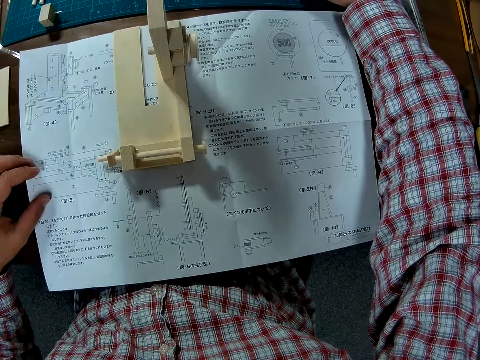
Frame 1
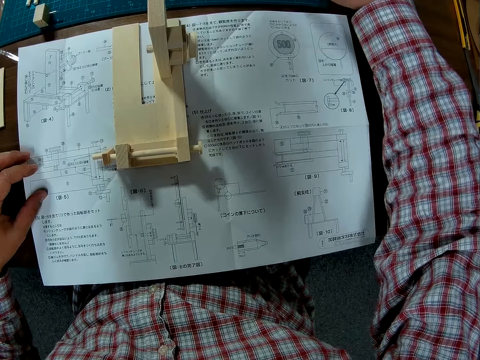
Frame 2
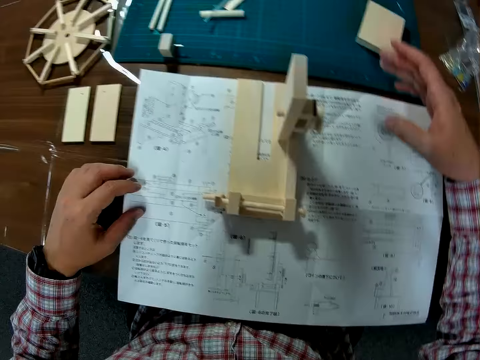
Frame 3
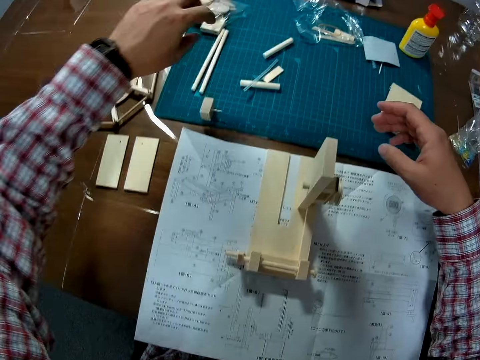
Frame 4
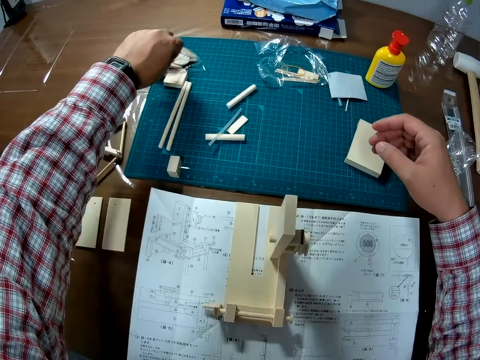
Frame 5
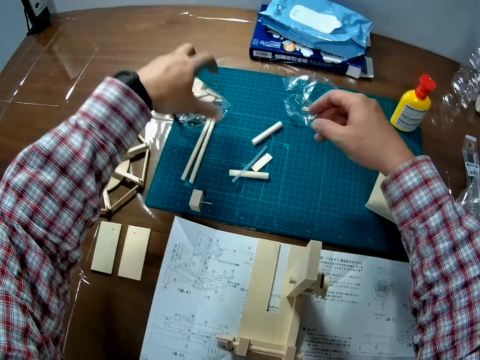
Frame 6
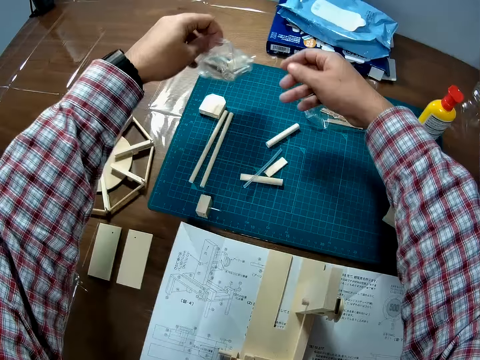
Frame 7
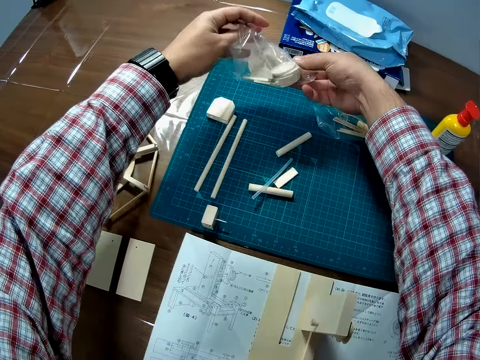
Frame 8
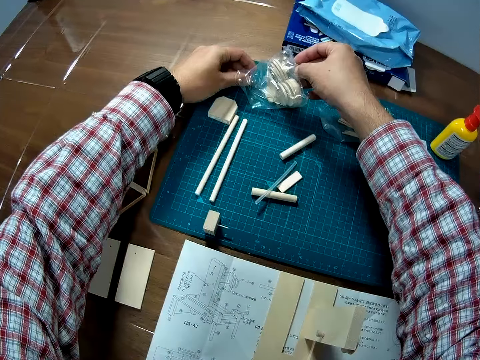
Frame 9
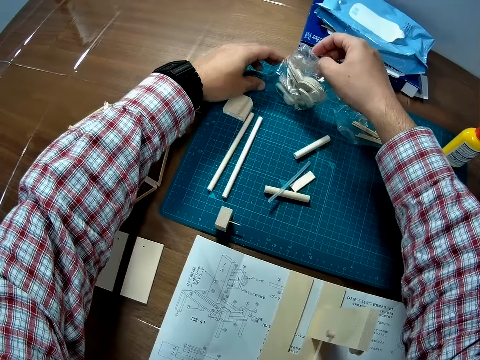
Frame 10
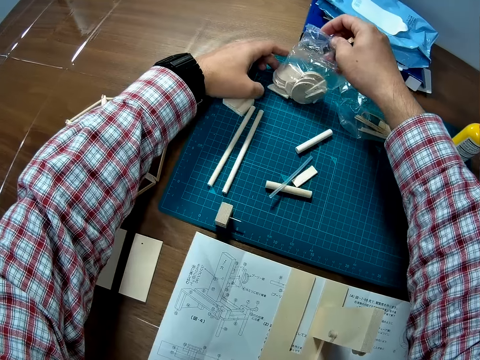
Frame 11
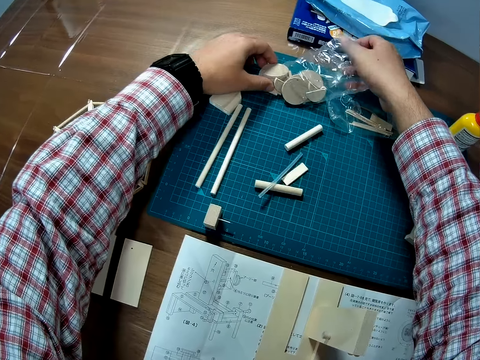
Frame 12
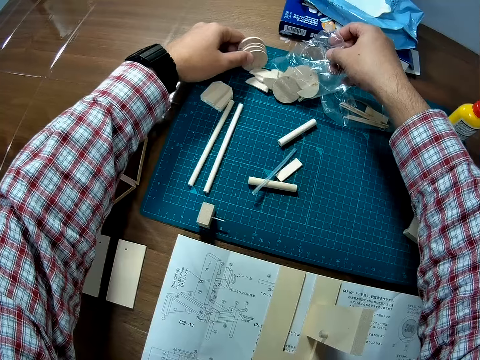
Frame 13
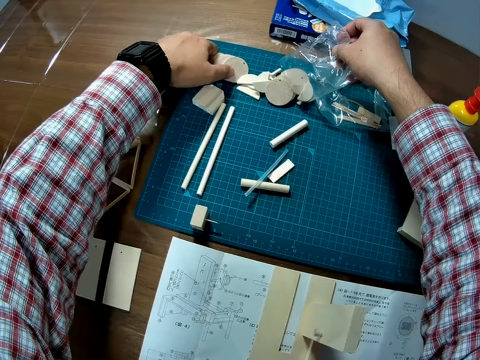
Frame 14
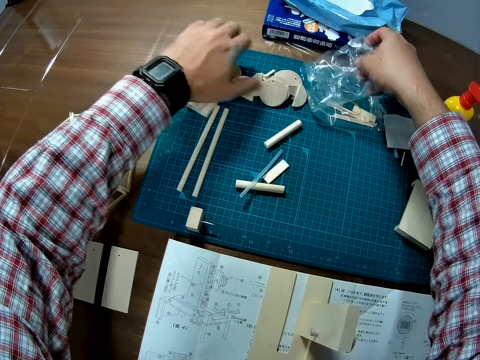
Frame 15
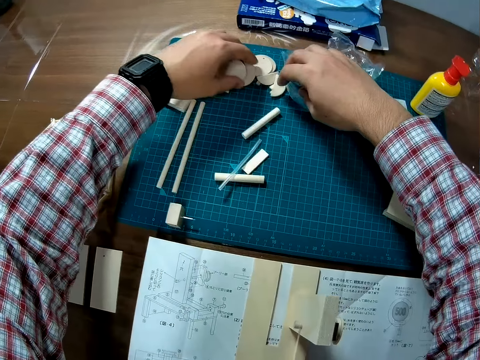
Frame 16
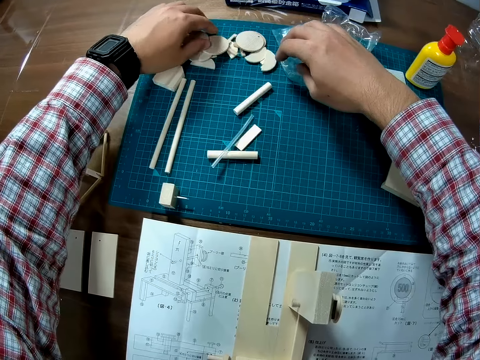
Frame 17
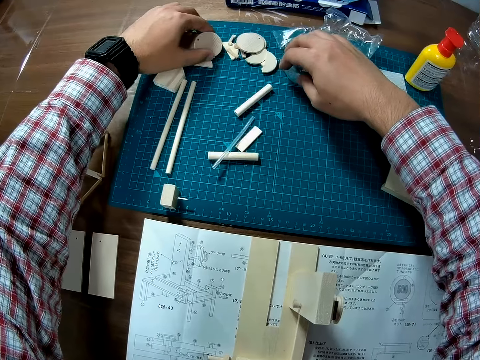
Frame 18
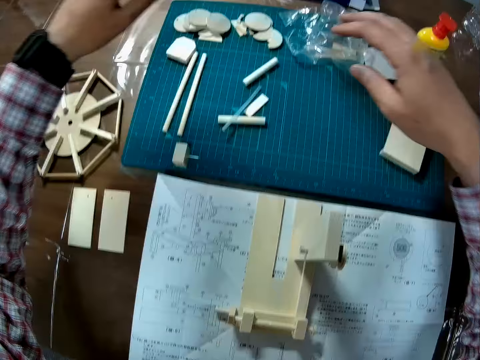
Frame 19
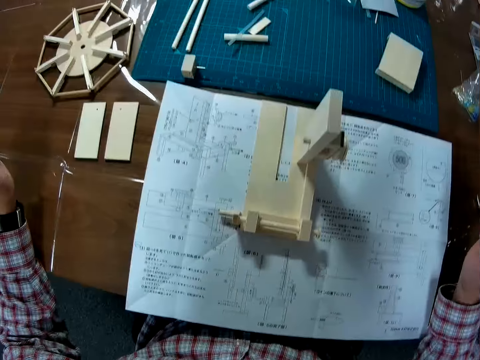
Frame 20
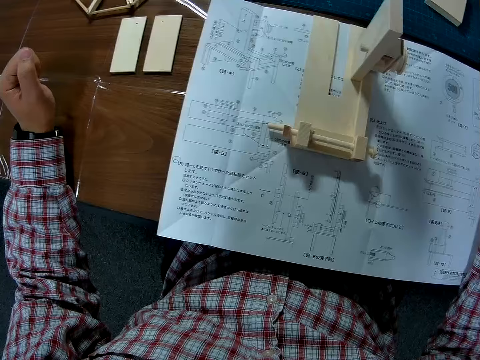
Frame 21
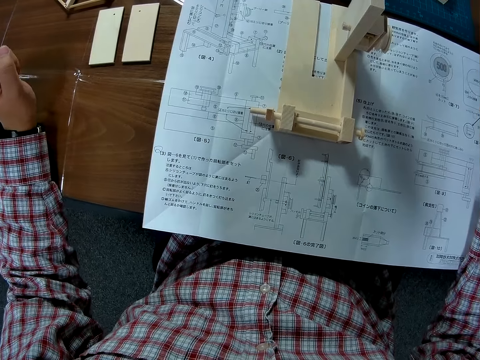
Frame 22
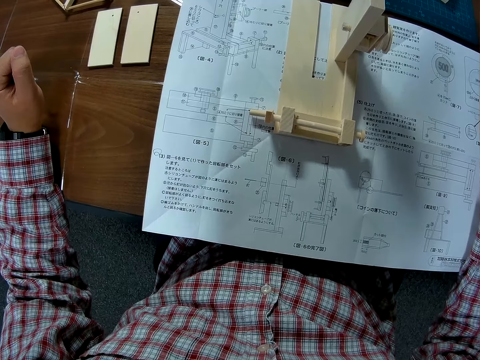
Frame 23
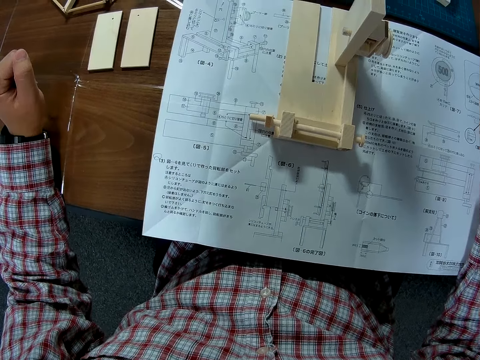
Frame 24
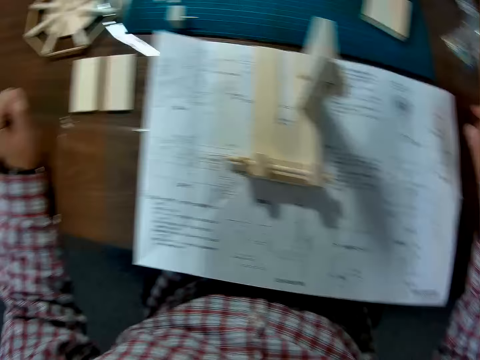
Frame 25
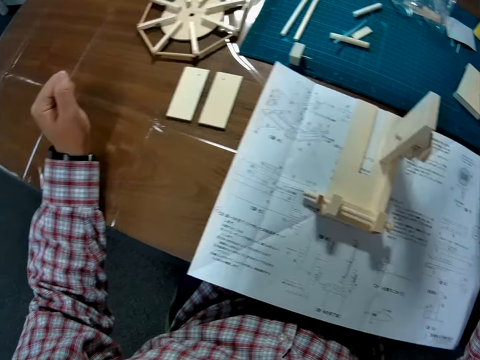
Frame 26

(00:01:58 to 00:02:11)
The camera wearer places the piece back on the table. He picks up modeling pieces. He pours the content of the transparent pack or paper on the table. He puts the paper on the cutting mat. He spreads the modeling pieces on the cutting mat. He pulls his hand off the modeling pieces.

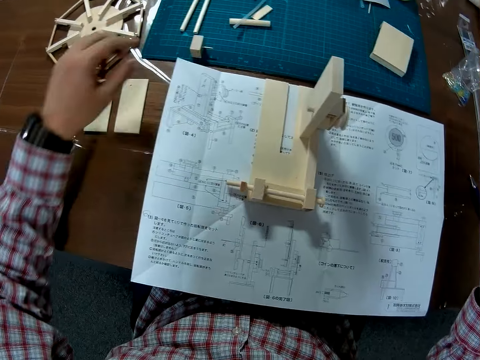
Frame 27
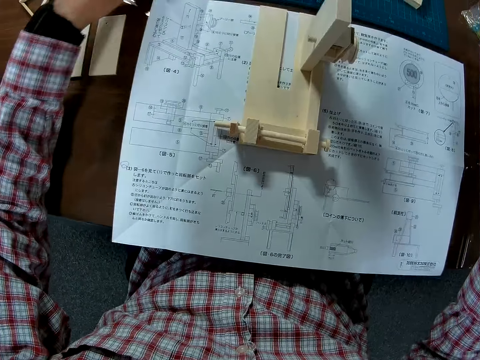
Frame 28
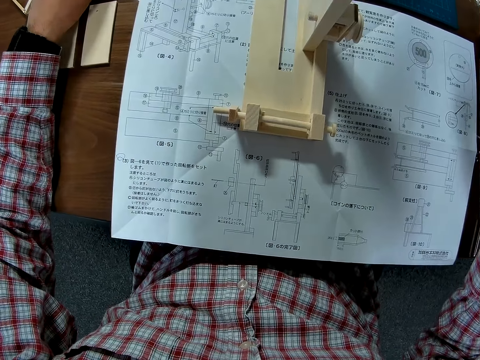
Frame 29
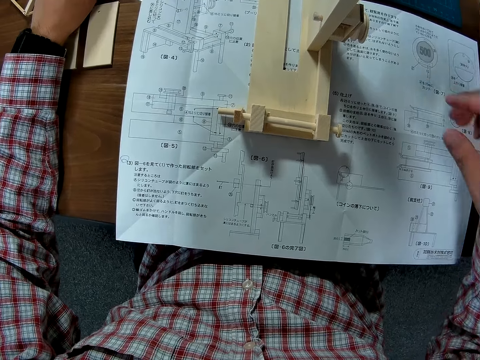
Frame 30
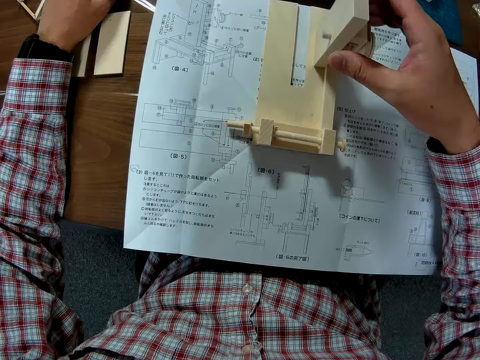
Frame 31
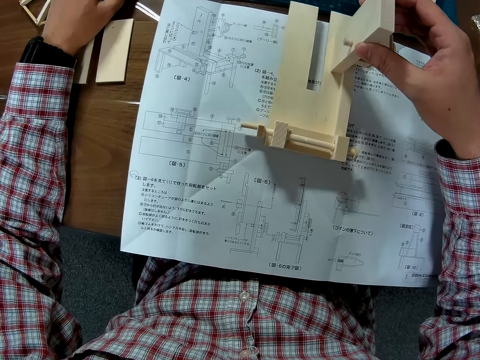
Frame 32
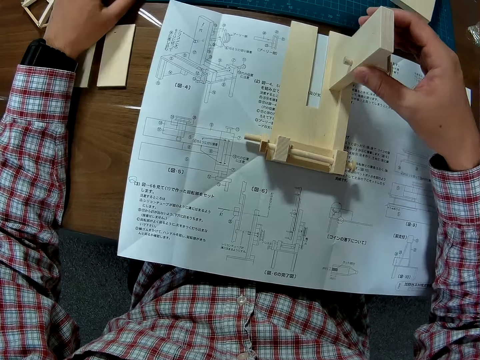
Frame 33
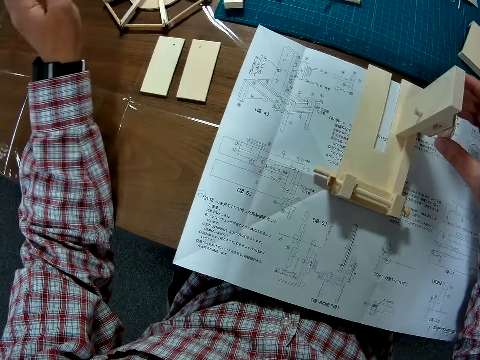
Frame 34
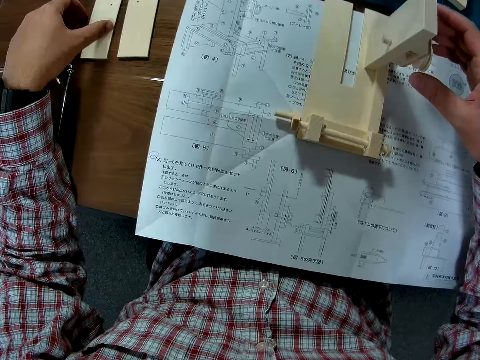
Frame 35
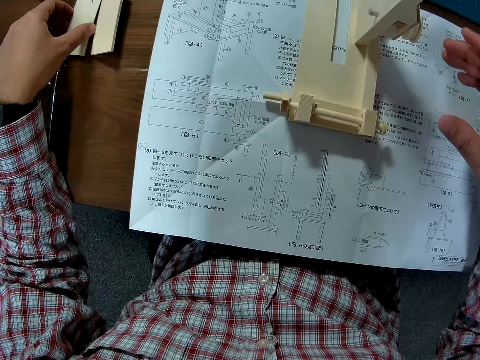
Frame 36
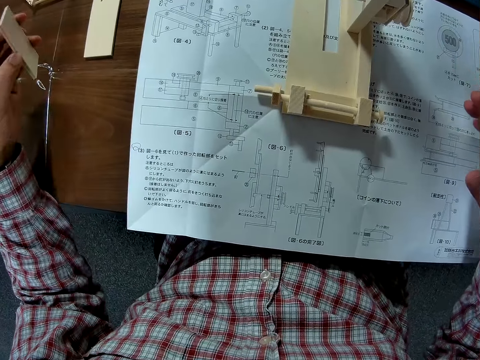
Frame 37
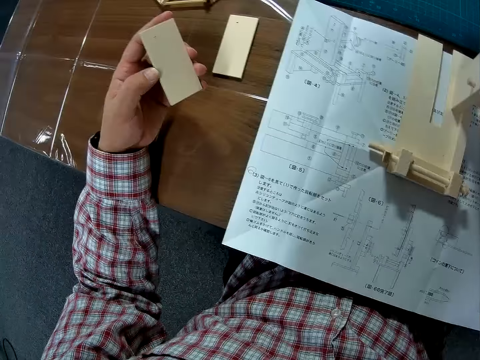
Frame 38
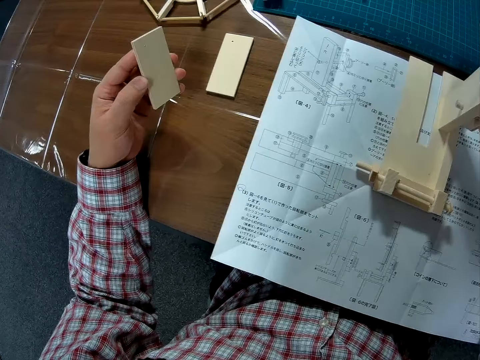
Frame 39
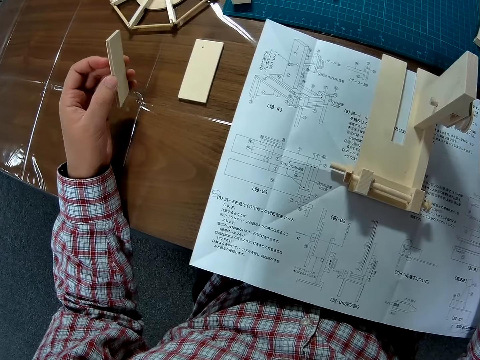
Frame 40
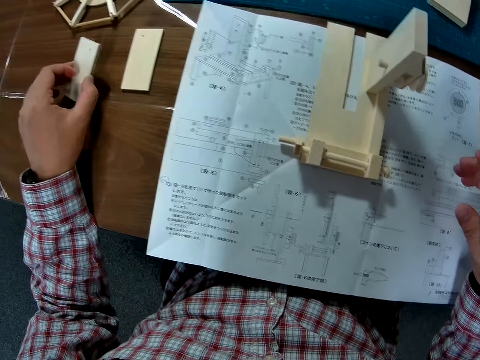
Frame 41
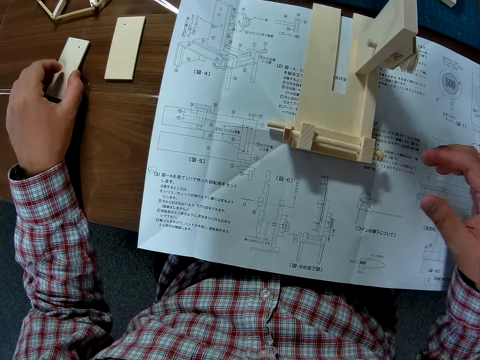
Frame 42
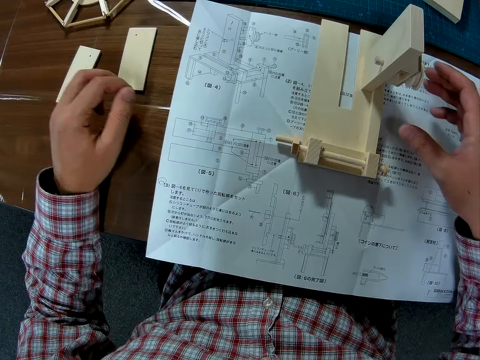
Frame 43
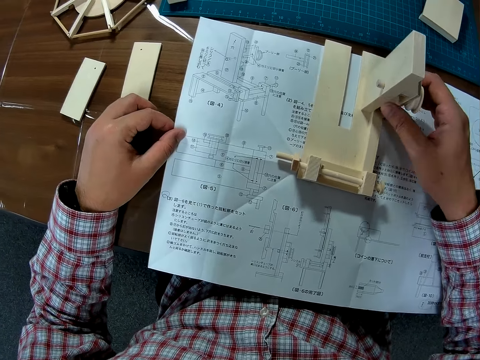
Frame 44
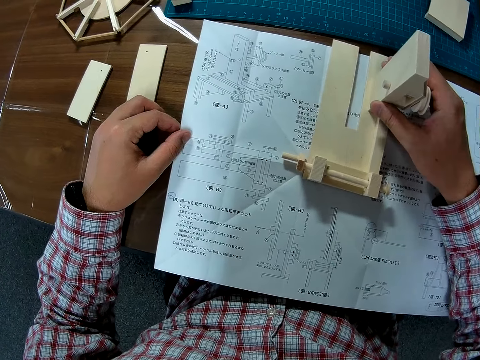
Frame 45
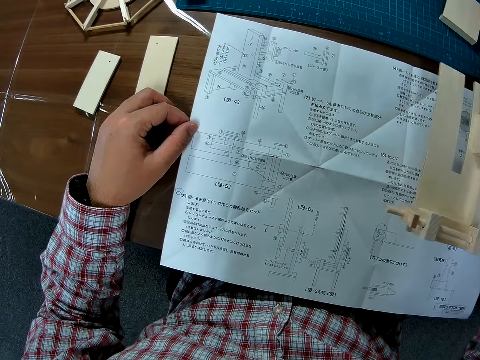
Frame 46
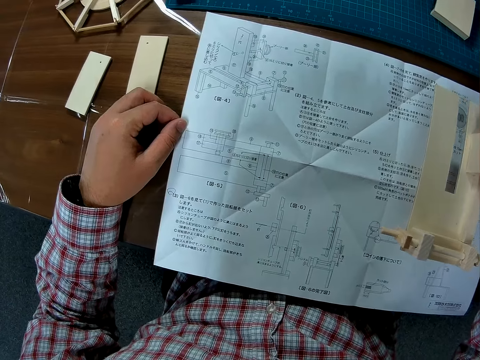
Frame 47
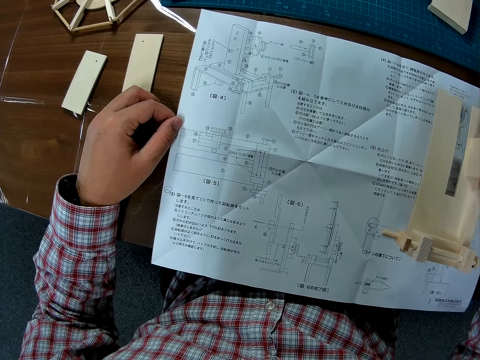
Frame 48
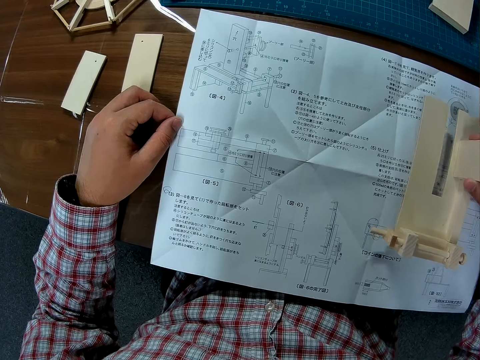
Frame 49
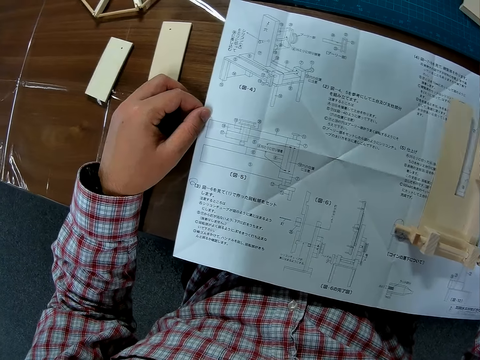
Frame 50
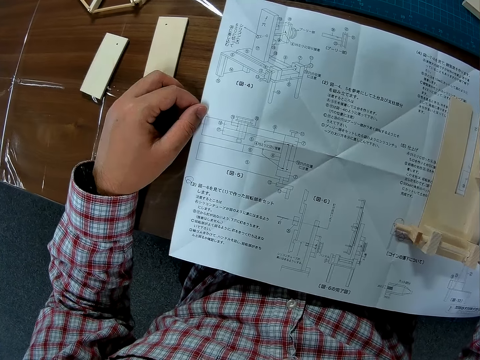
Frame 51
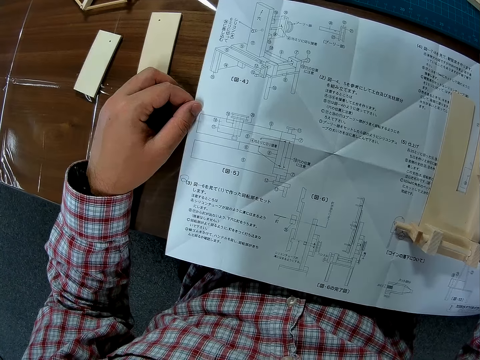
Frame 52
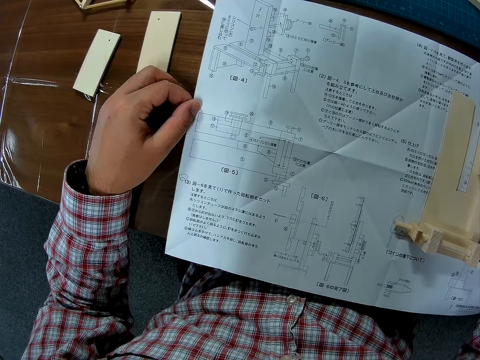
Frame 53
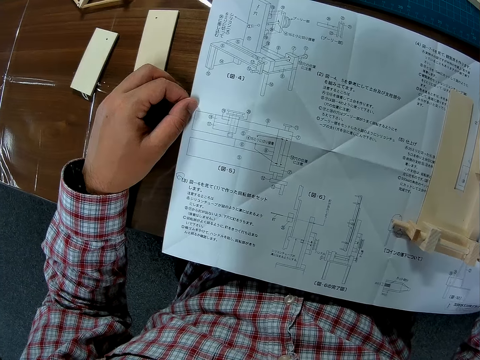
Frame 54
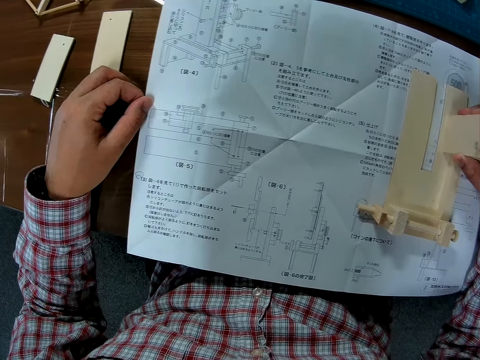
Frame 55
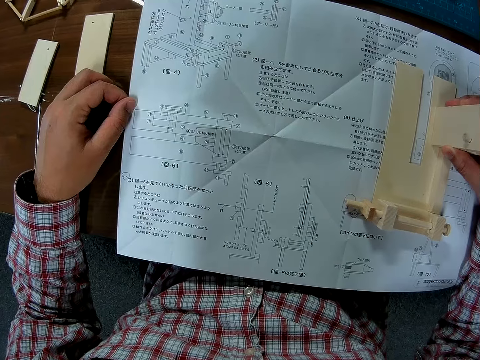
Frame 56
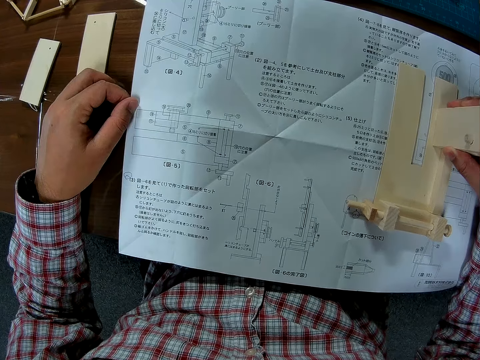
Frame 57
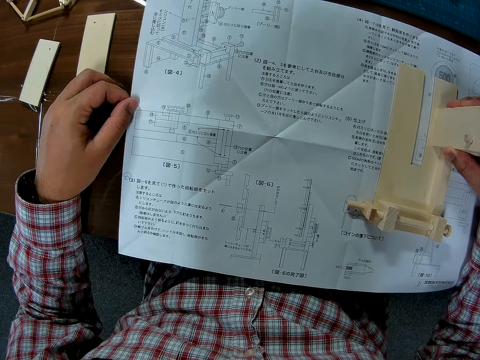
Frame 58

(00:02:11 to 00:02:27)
The camera wearer holds a model. He moves the body of the wind mill a bit on the manual. He picks one of the two flat wood pieces on the table with his left hand. He places the flat wood on the table. He raises the body of the wind mill from the manual. He studies the manual. He places the body of the wind mill on the manual. He studies the manual.
